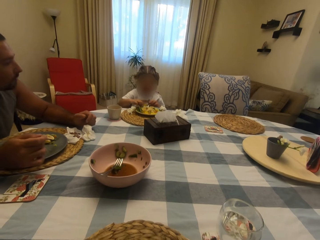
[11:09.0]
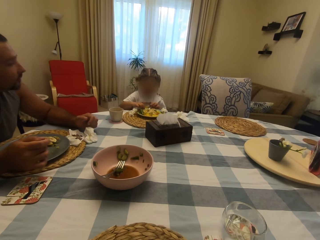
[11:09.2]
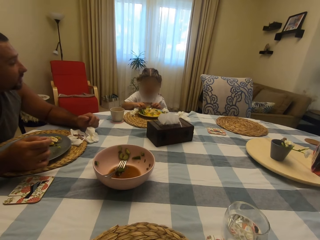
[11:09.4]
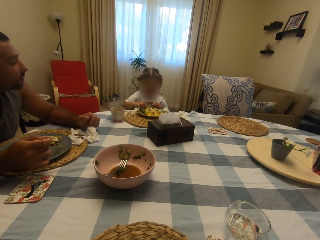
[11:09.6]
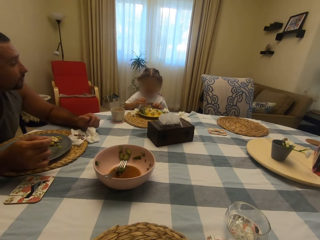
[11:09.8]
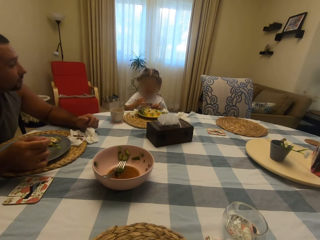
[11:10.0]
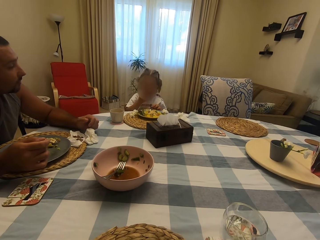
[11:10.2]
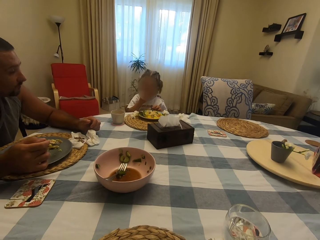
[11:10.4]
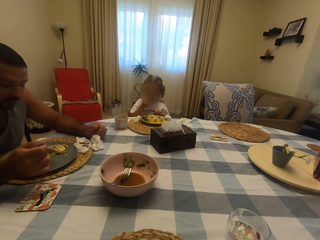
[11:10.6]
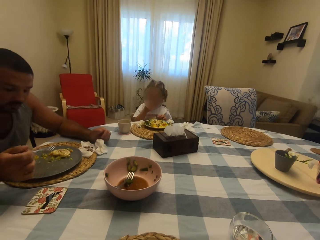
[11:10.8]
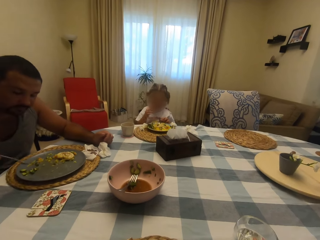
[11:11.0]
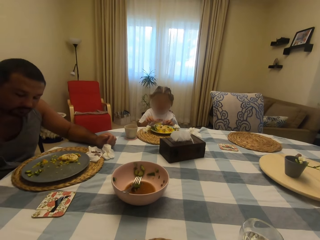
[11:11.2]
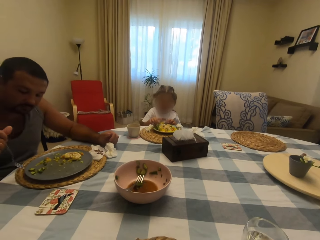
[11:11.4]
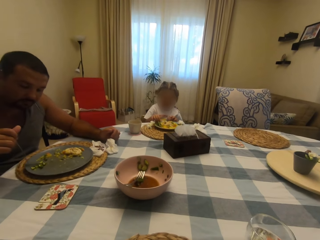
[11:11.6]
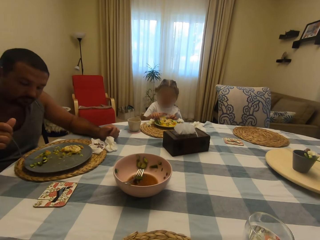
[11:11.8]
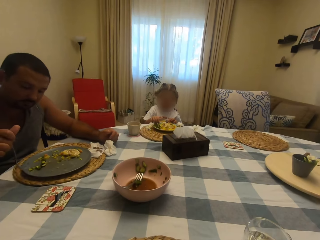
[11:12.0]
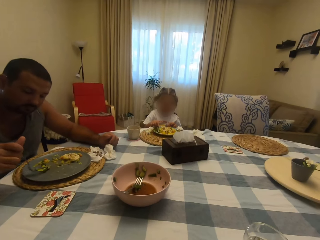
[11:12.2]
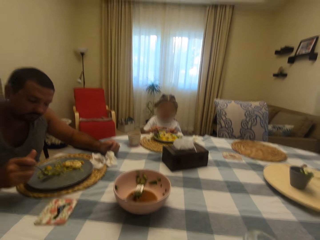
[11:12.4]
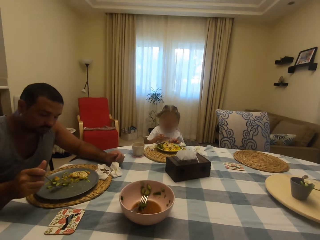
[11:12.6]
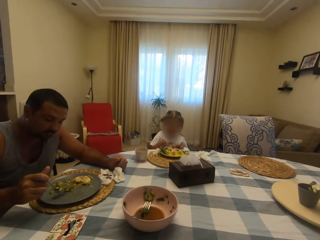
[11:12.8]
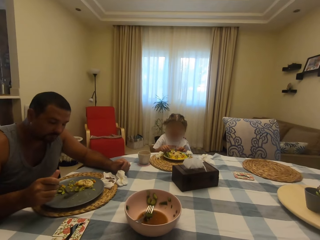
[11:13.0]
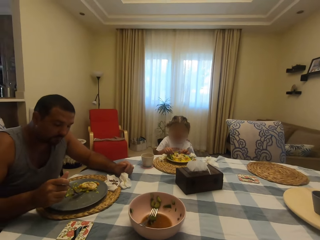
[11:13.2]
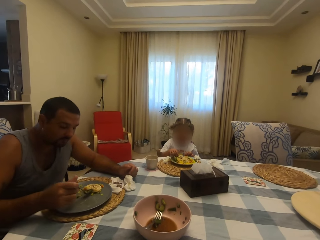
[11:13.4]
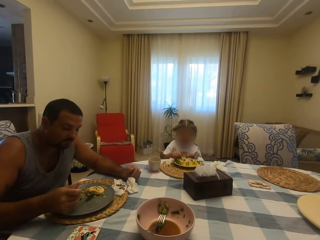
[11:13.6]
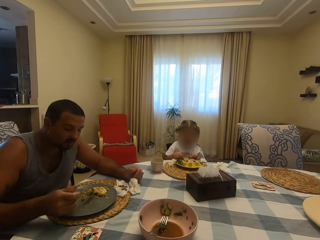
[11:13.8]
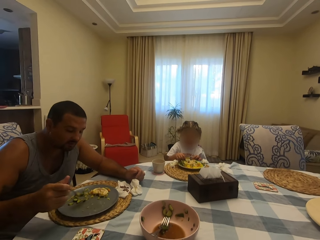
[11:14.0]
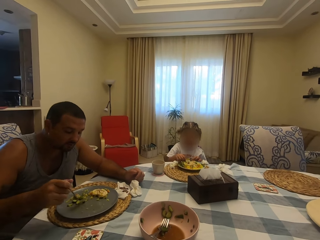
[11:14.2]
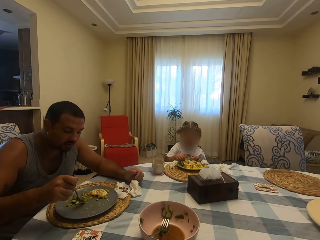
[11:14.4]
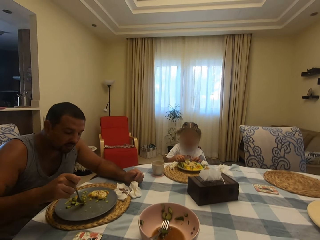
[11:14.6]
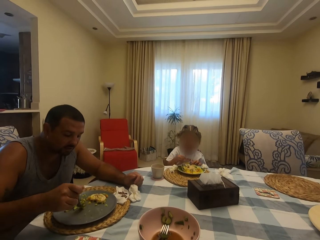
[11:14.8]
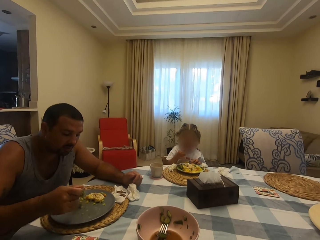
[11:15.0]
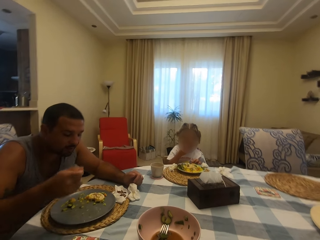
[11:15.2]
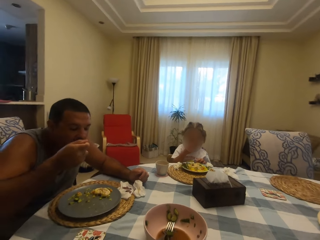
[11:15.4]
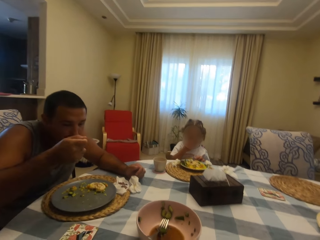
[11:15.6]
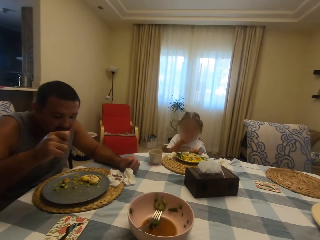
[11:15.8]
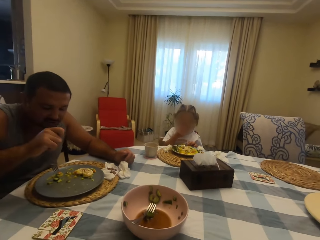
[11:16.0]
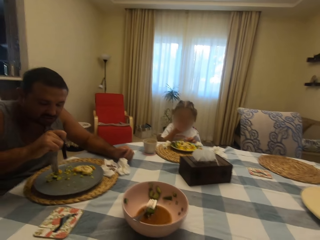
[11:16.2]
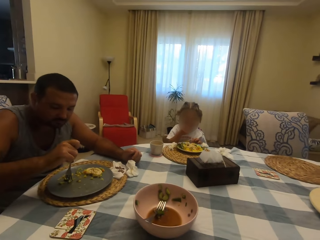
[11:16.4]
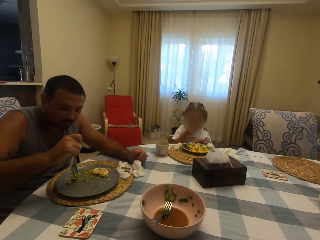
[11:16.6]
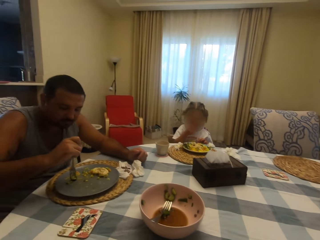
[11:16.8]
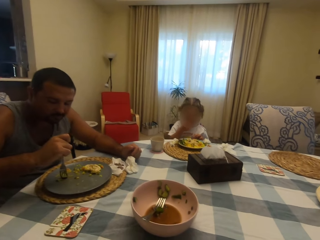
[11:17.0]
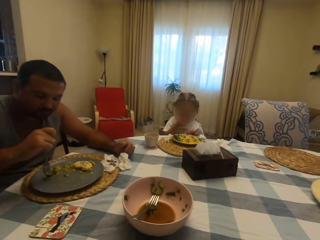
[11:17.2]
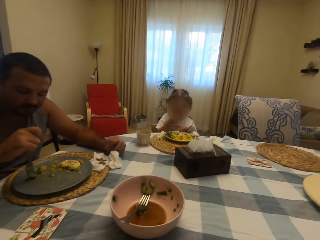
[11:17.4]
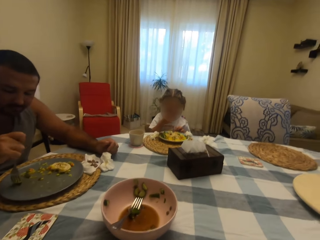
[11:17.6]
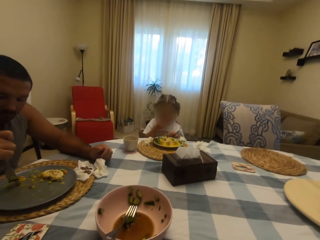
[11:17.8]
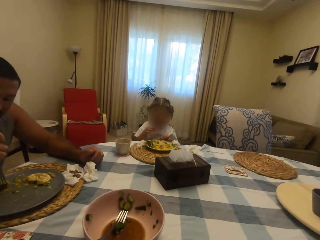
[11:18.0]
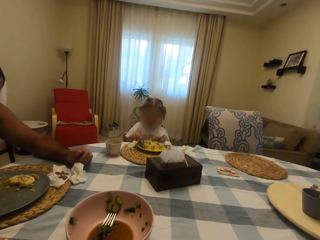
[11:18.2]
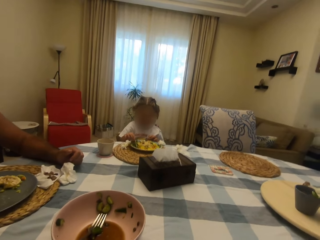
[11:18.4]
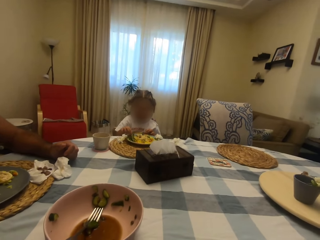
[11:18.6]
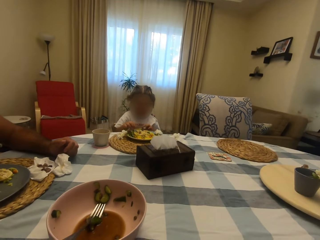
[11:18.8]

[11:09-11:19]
A man talks to the camera wearer. The man eats food. The camera wearer talks to the man. The man talks to the camera wearer.

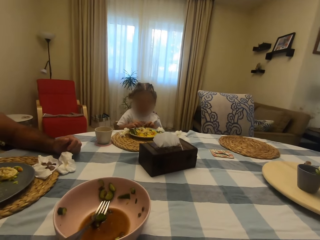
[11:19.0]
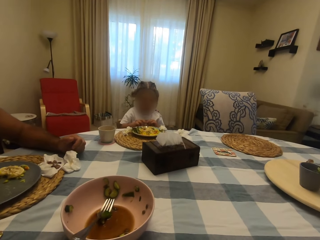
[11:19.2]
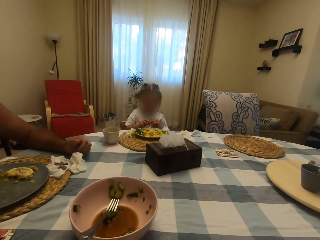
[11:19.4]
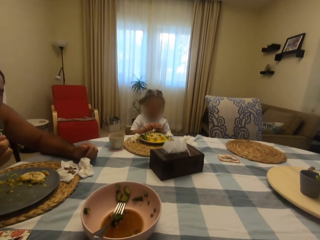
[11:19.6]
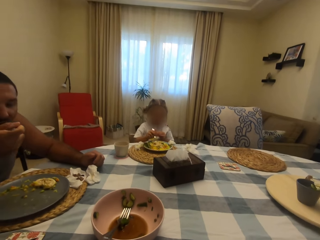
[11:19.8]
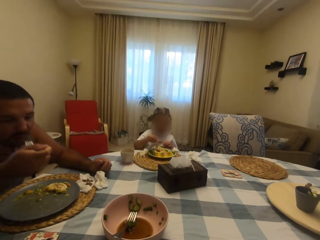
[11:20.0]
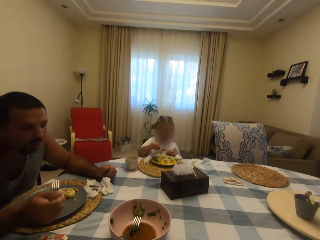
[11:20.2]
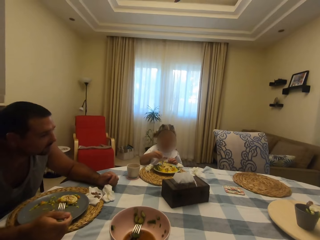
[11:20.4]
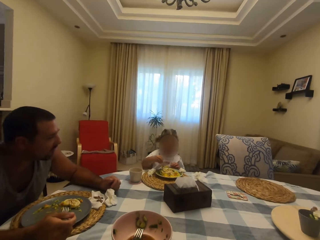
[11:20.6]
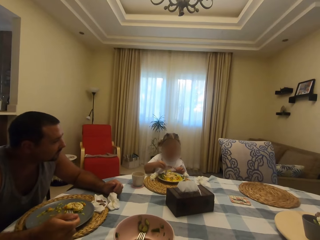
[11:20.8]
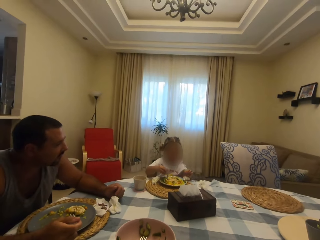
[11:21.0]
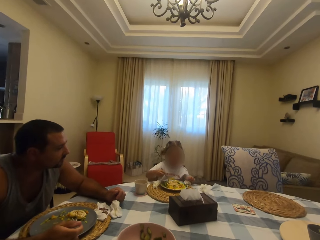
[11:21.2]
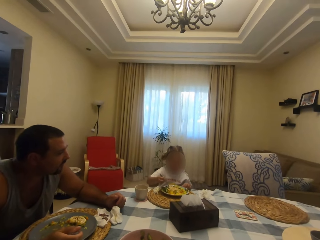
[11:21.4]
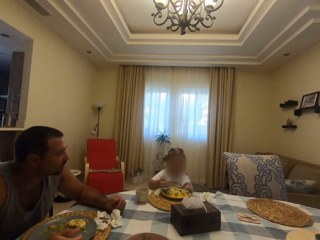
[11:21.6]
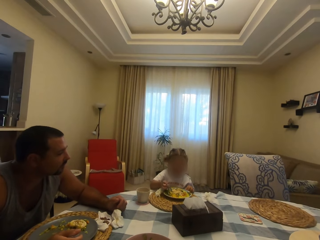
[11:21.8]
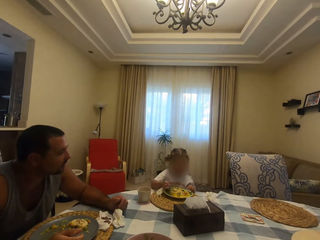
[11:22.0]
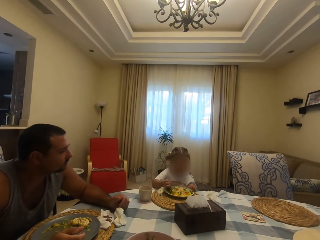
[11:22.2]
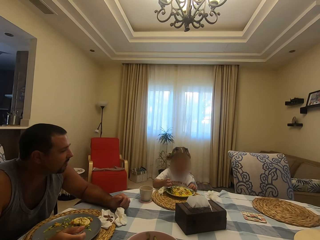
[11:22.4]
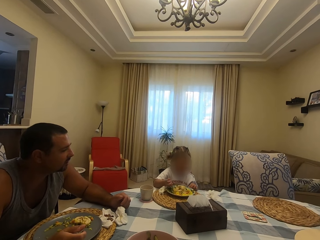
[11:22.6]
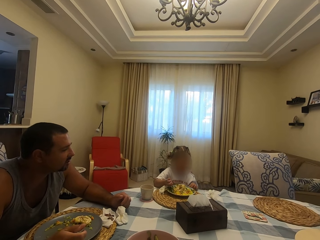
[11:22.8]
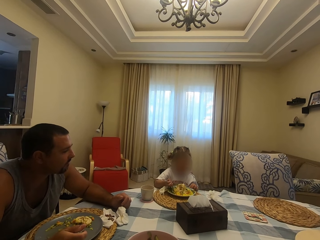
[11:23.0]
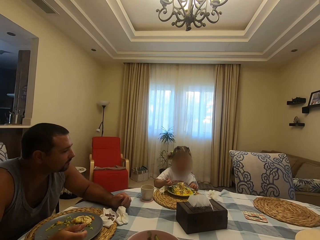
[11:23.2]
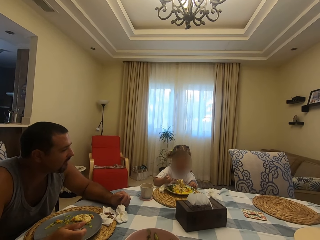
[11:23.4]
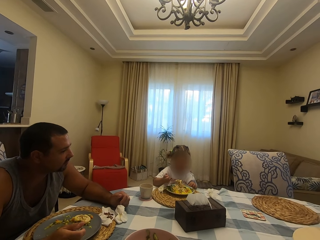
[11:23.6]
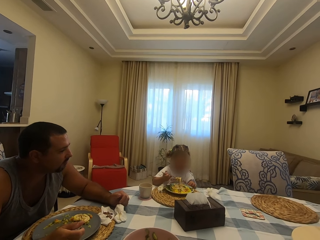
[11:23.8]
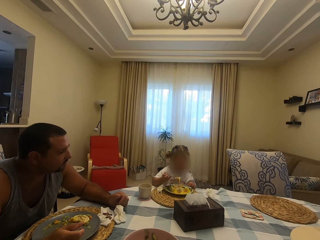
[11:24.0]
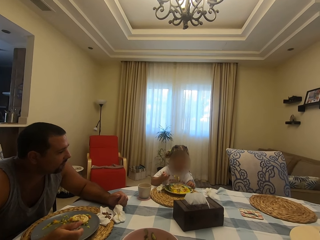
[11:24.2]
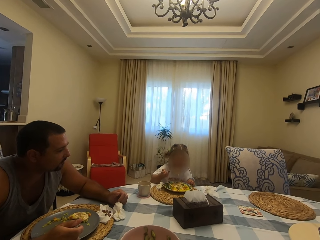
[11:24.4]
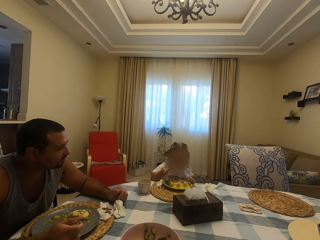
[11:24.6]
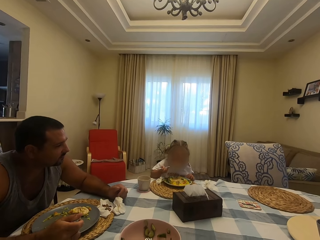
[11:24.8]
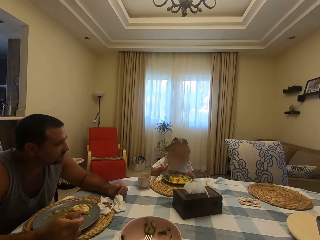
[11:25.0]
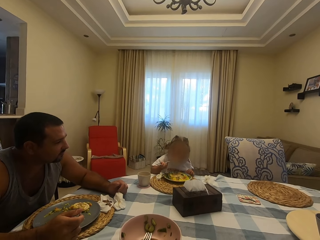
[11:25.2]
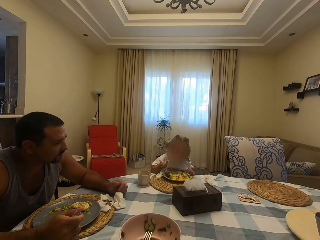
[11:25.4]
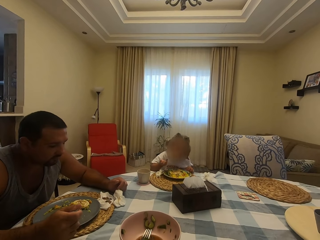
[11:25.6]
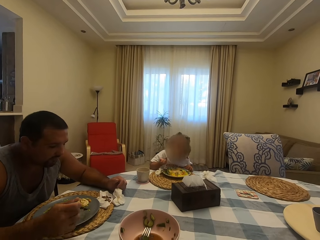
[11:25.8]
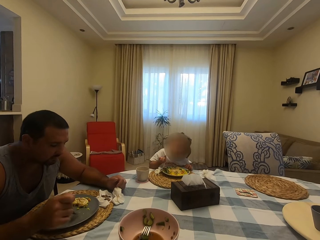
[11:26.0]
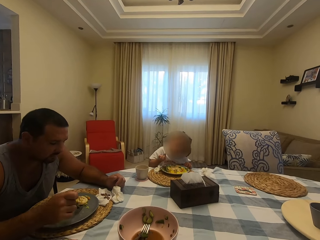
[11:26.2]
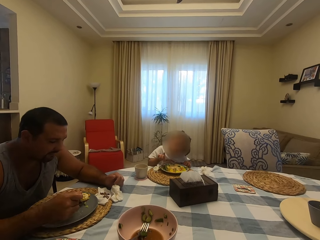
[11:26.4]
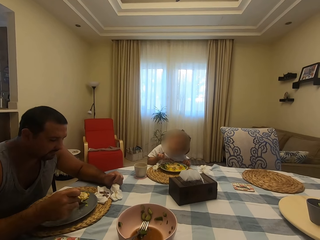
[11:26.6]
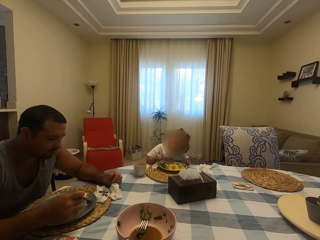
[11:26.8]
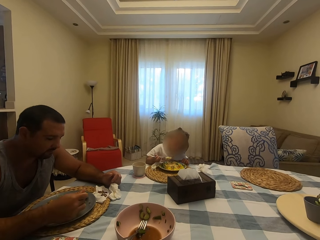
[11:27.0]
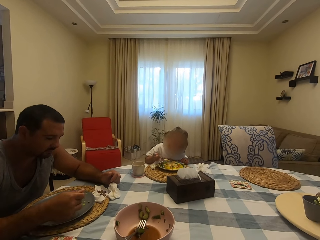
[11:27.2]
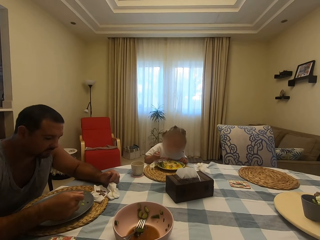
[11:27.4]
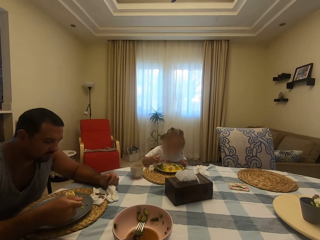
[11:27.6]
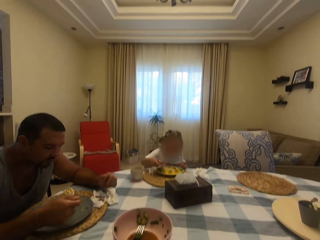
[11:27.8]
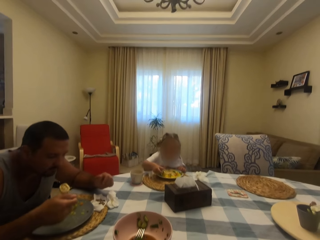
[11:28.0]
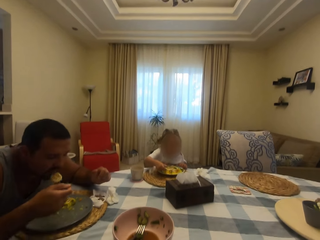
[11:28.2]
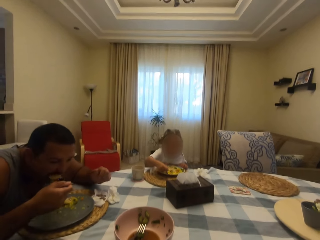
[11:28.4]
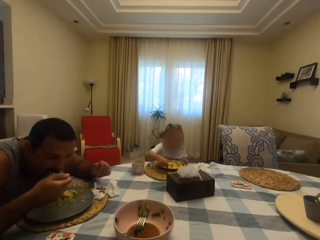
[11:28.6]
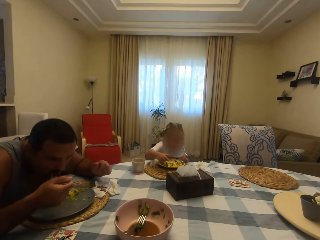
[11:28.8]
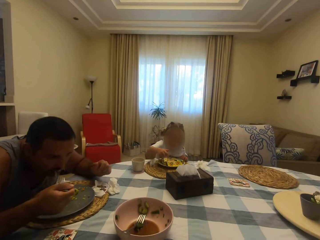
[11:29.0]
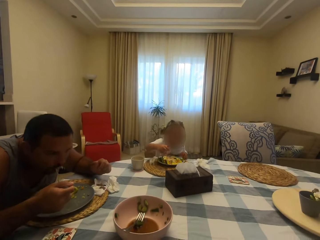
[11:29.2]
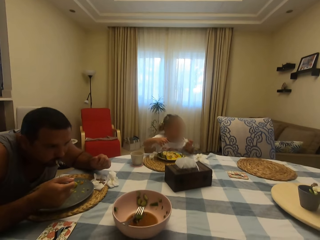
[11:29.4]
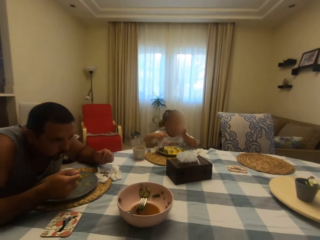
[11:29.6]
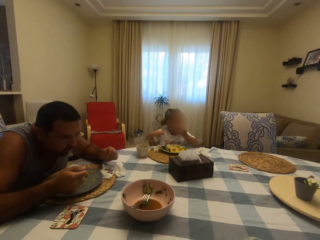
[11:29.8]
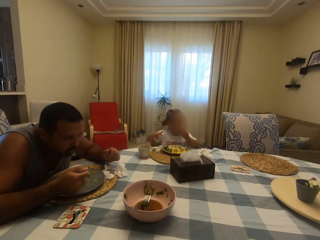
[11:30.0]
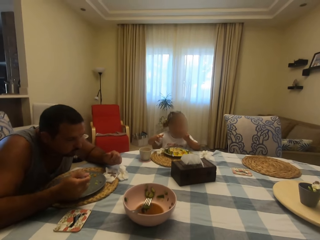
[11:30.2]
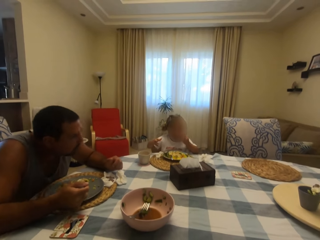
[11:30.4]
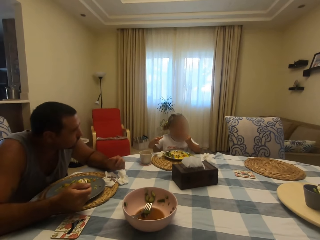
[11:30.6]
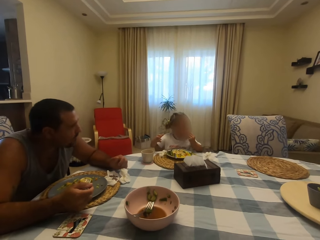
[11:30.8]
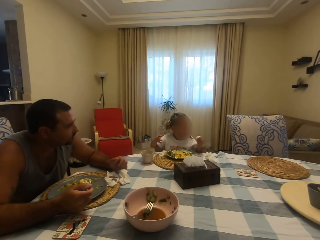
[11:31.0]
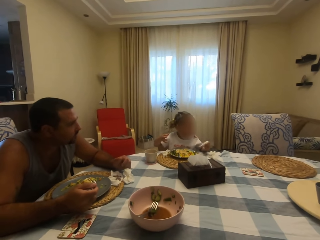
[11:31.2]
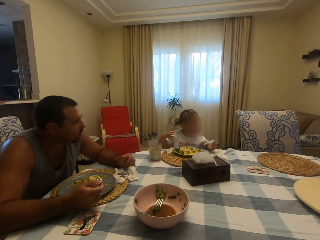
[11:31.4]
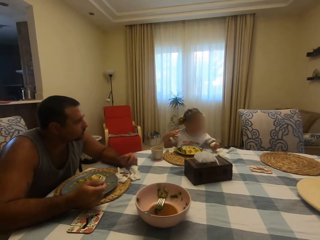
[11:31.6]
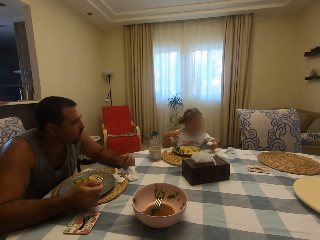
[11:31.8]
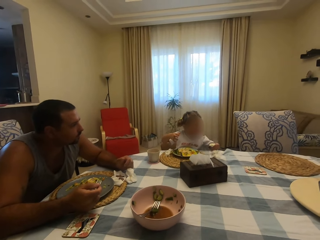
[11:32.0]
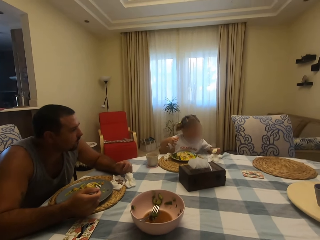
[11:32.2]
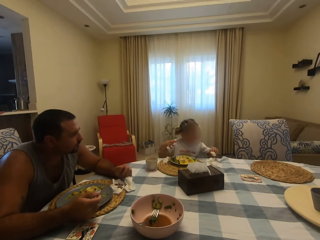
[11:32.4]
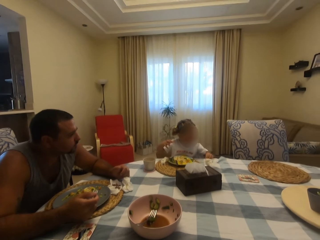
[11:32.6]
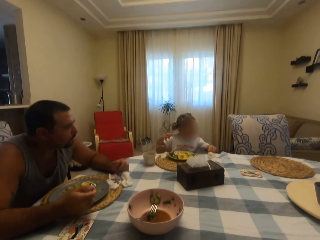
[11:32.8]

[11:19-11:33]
A man converses with the camera wearer. The camera wearer talks to the man. The man eats food.
